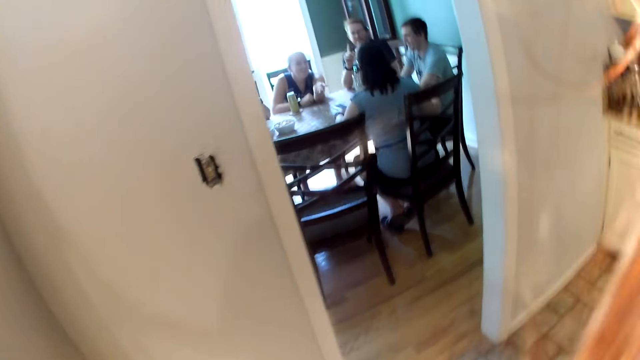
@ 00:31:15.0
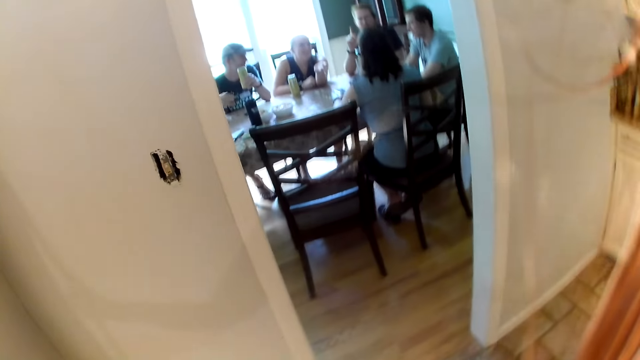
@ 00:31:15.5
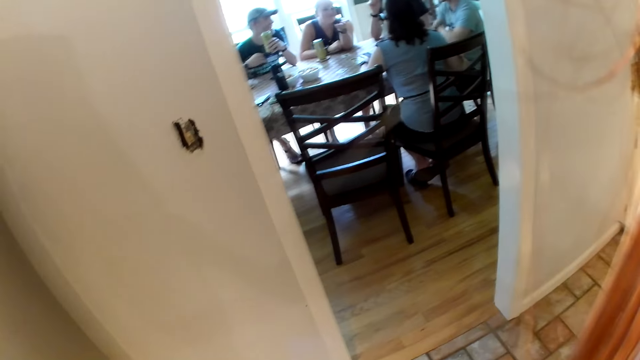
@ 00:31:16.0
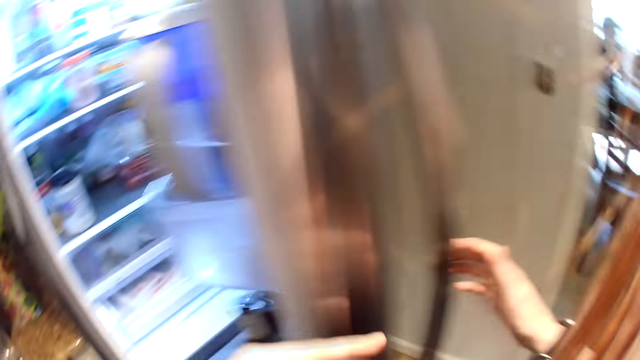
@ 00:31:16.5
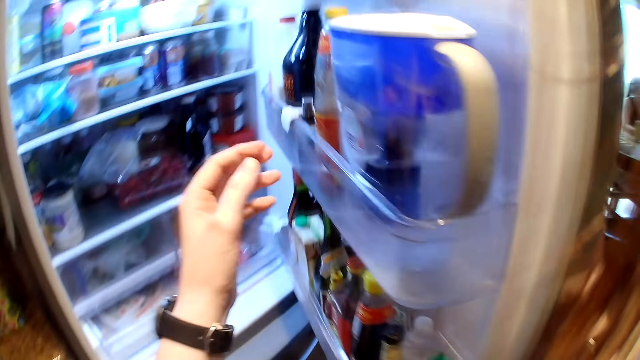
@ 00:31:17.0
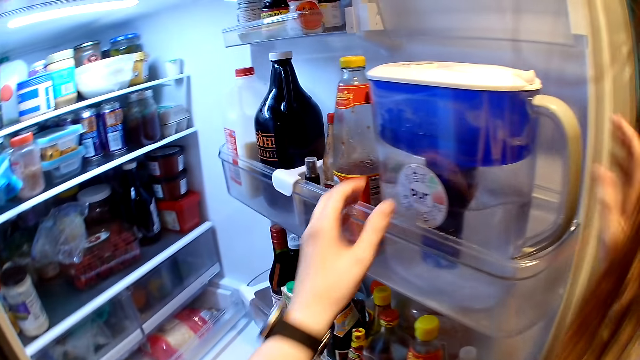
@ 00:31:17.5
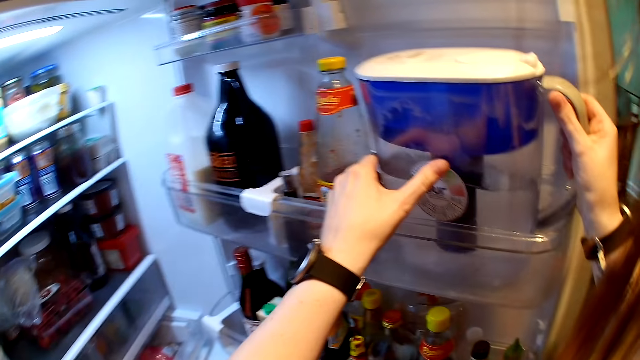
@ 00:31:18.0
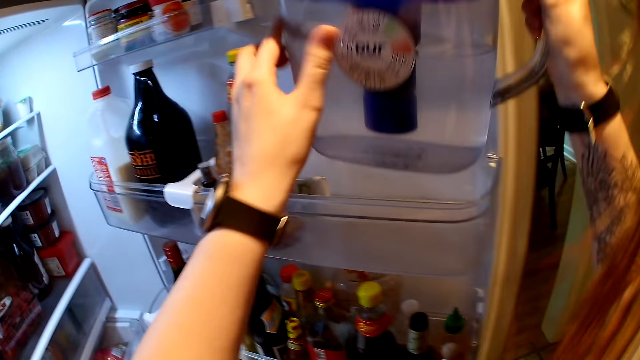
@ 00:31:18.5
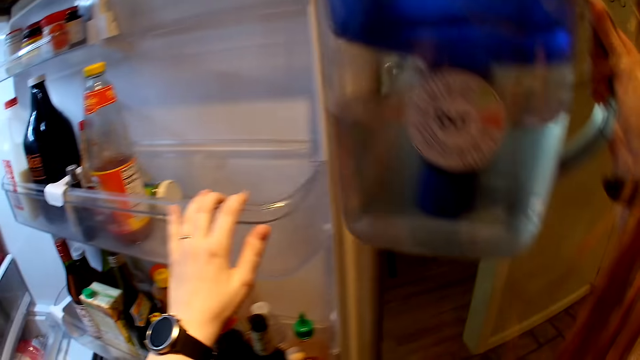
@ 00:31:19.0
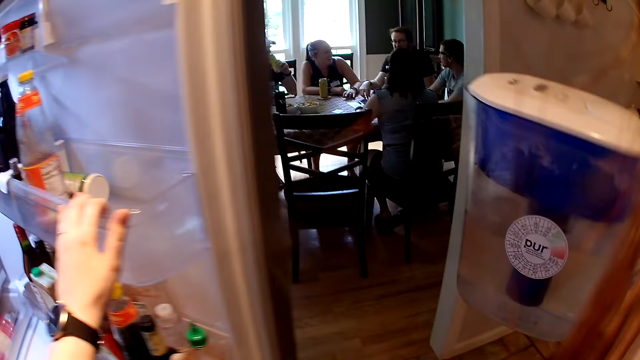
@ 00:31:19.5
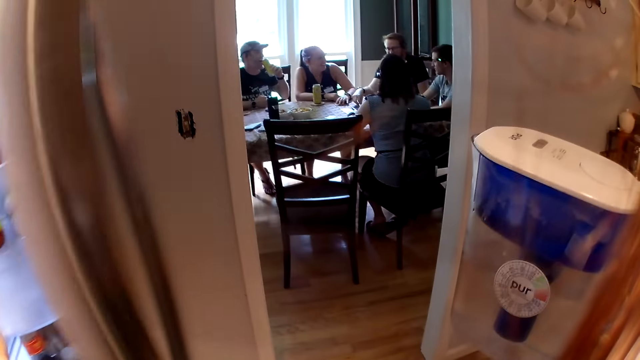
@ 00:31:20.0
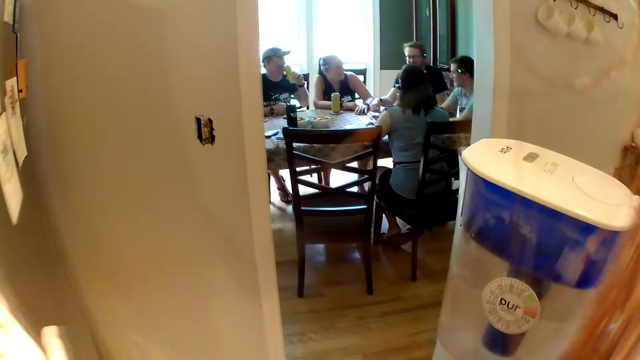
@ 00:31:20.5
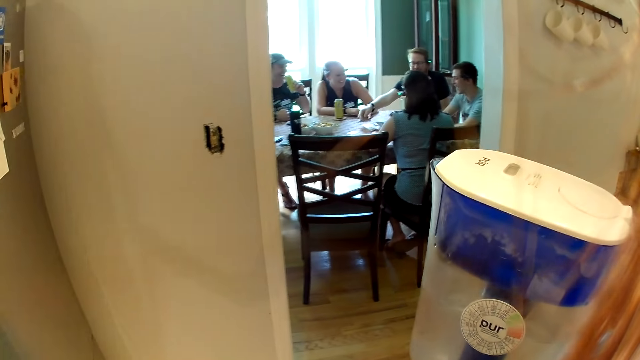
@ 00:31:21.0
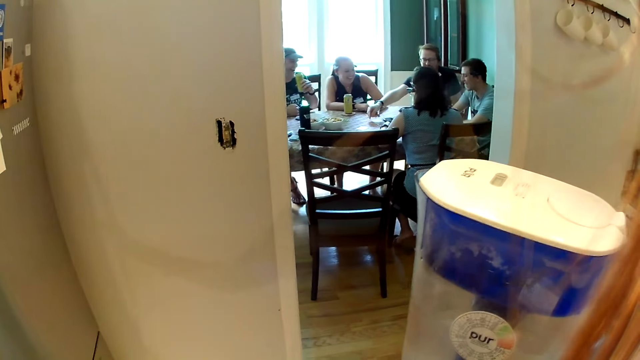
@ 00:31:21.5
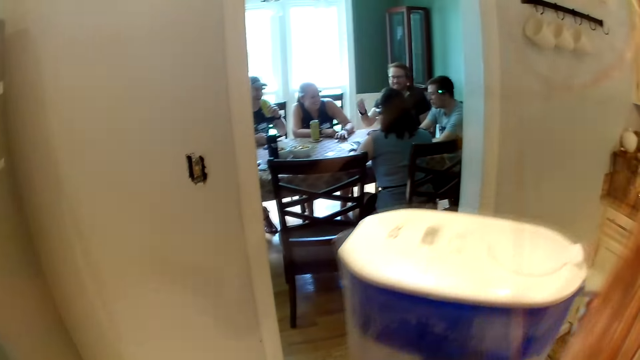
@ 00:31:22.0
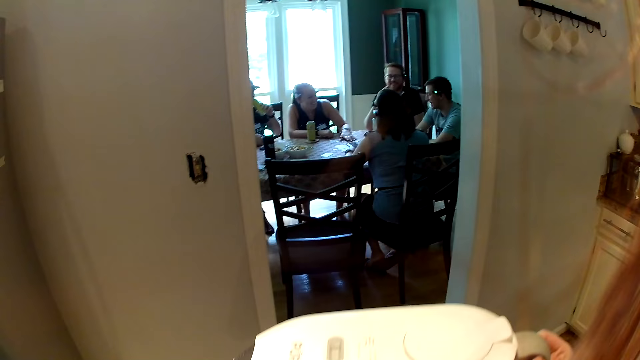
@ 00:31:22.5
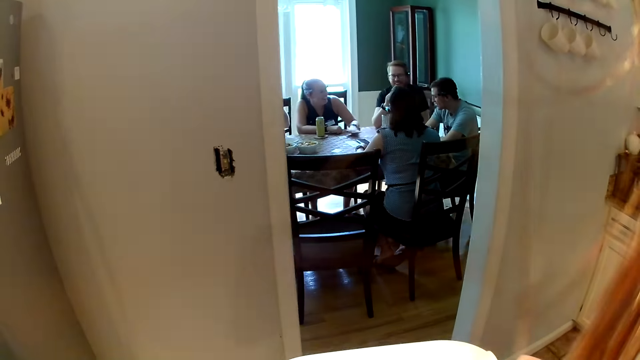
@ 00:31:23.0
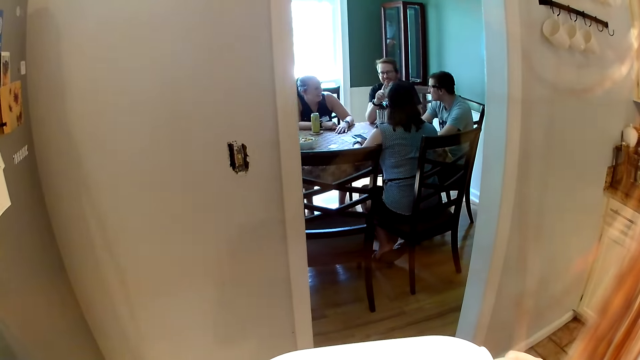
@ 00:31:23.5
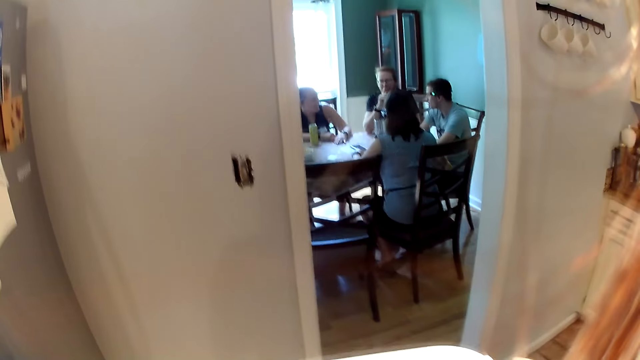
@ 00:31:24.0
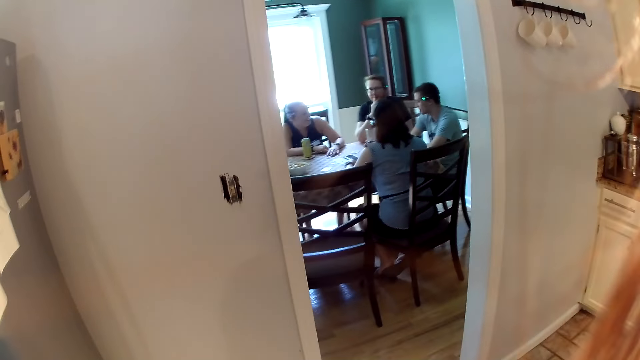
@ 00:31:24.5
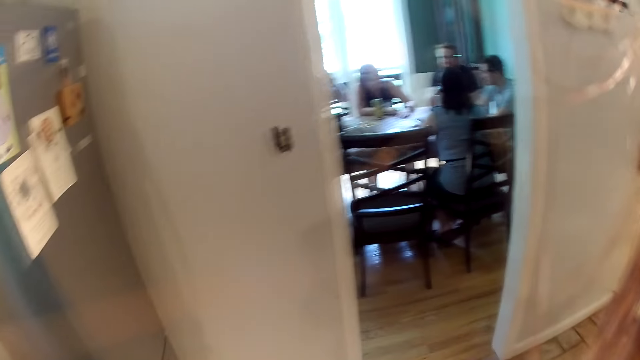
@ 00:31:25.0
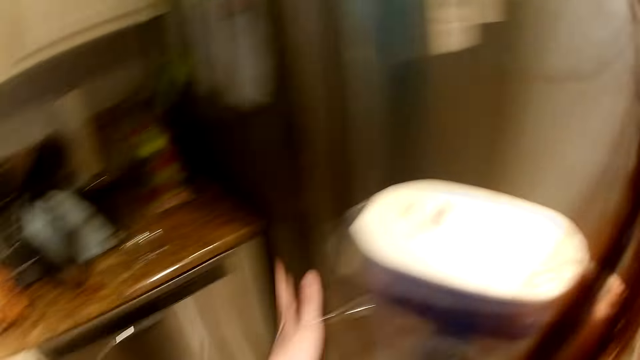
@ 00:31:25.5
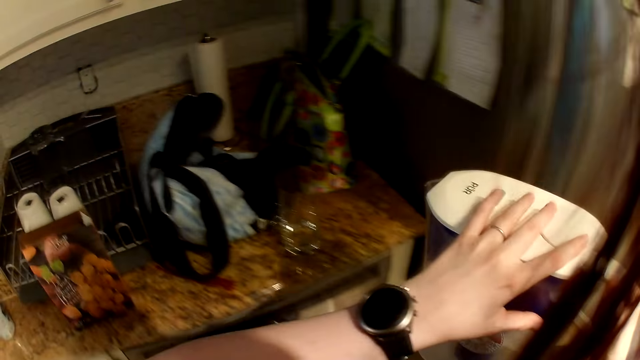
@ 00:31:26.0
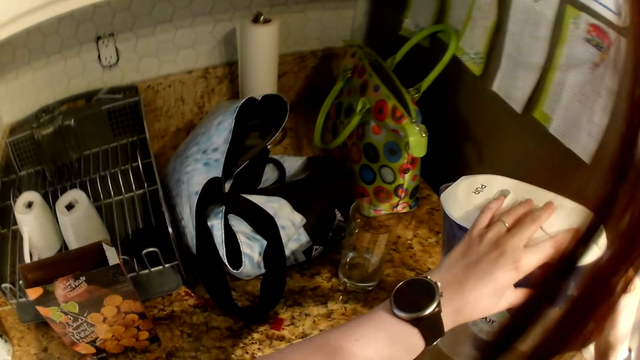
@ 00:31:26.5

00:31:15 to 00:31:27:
The third man converses with the first man, the other woman, the second man and the first woman. The first man holds the can with his left hand. The camera wearer picks up a jug of water from the refrigerator with both hands. She closes the refrigerator with her left hand. The third man moves a coin on the table with his right hand. The first man drinks from the can in his left hand, nods his head and drinks from the can in his left hand again. The first woman moves a card on the table with her left hand and places her left hand on the table. The camera wearer converses with the other woman, the second man, the third man, the first woman and the first man.

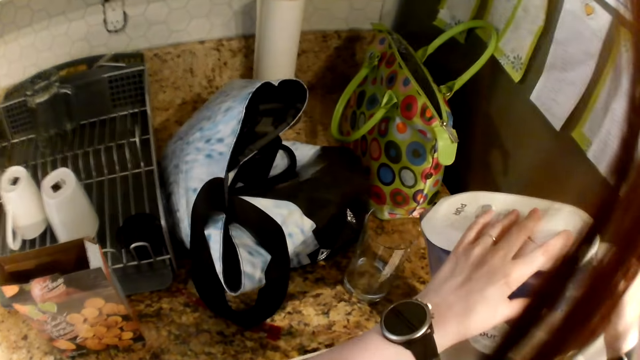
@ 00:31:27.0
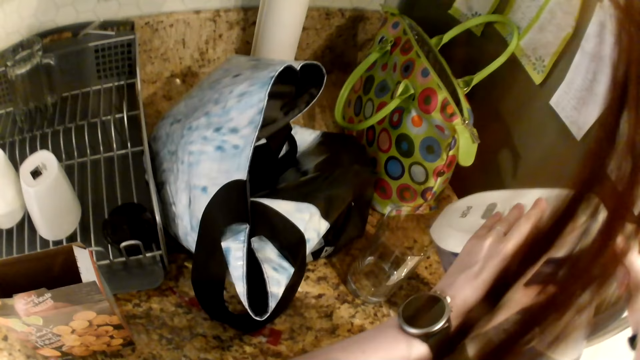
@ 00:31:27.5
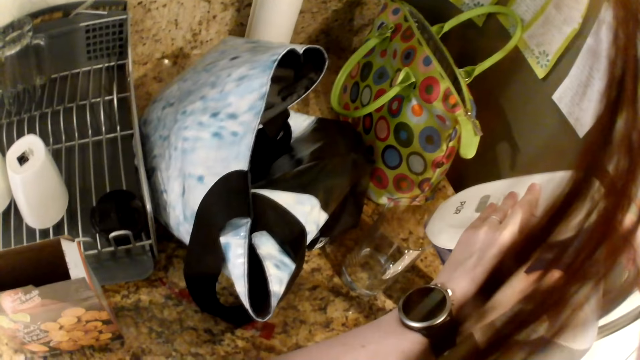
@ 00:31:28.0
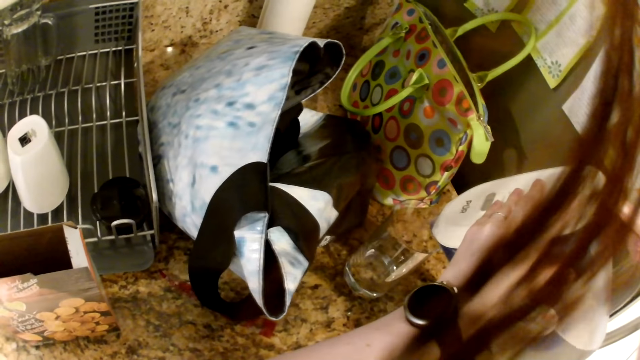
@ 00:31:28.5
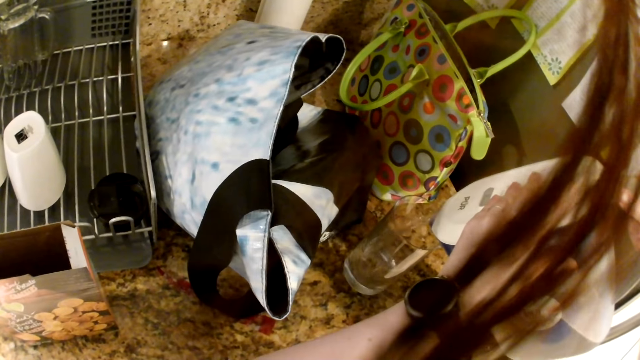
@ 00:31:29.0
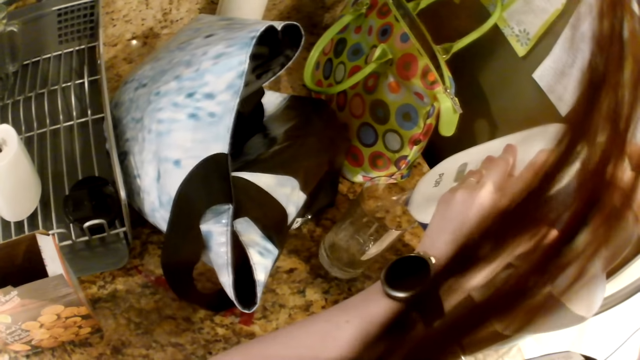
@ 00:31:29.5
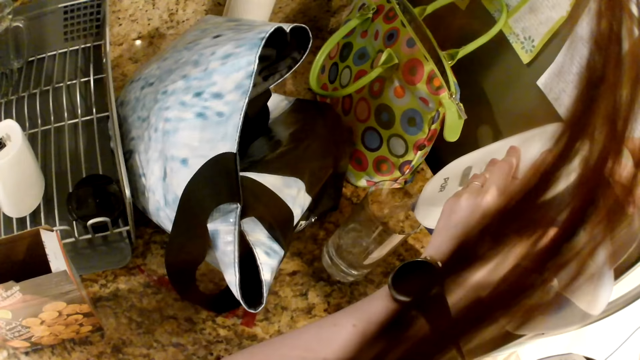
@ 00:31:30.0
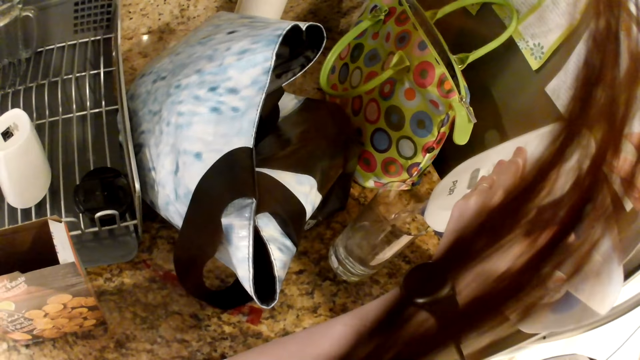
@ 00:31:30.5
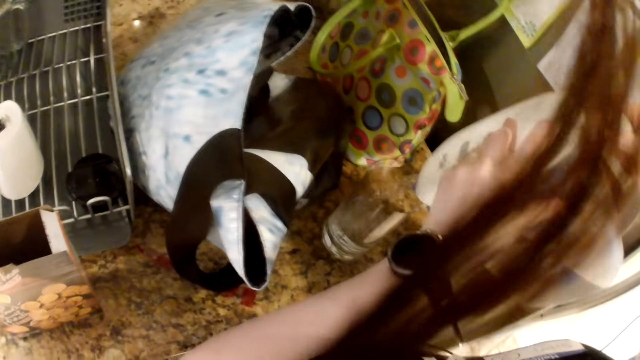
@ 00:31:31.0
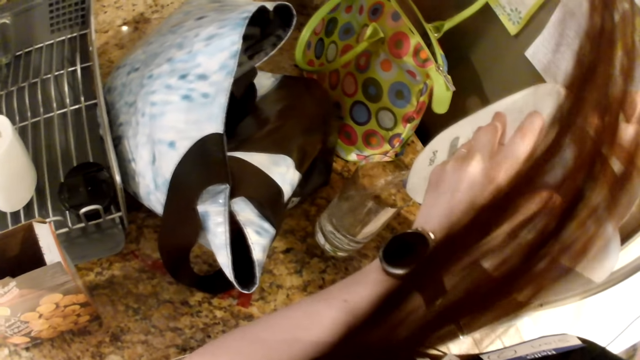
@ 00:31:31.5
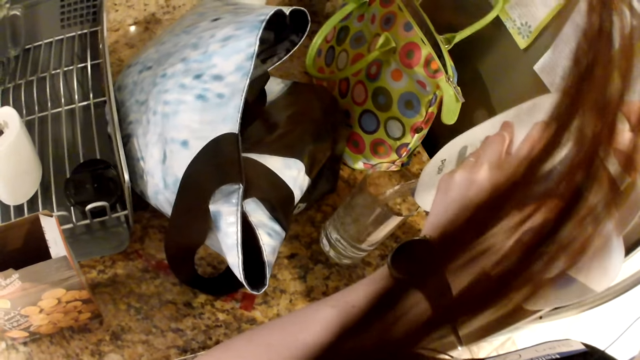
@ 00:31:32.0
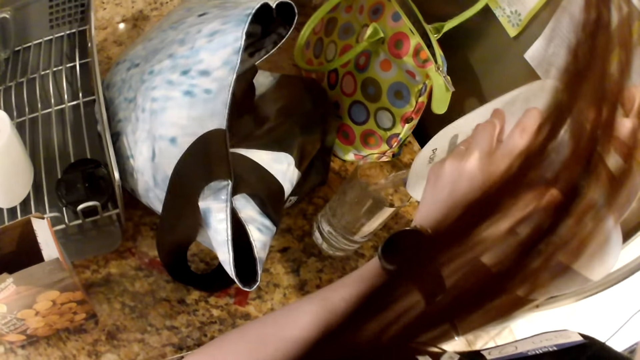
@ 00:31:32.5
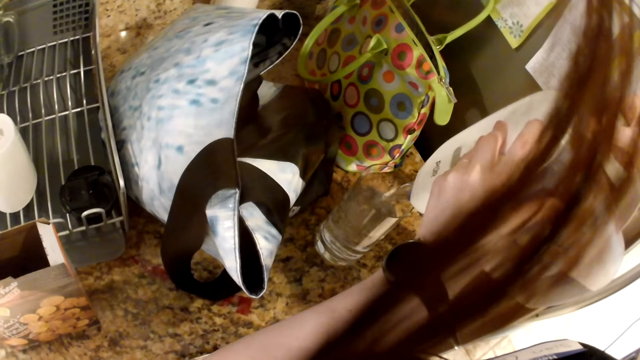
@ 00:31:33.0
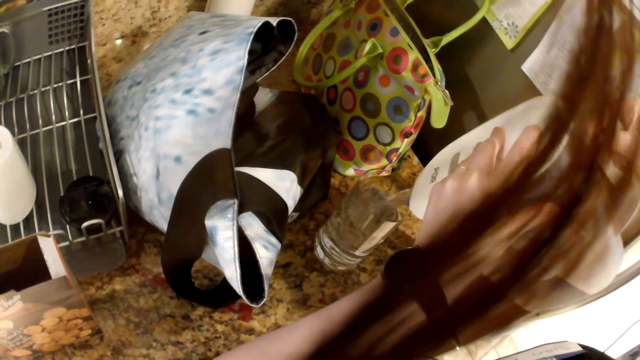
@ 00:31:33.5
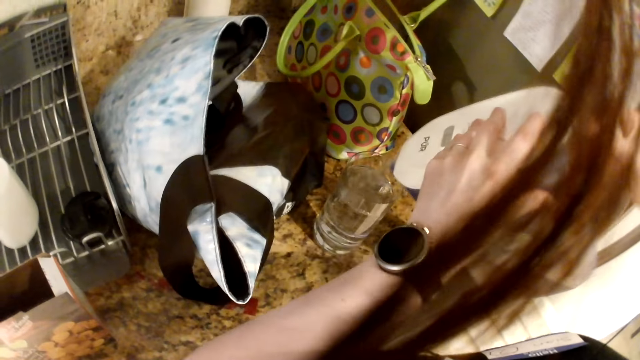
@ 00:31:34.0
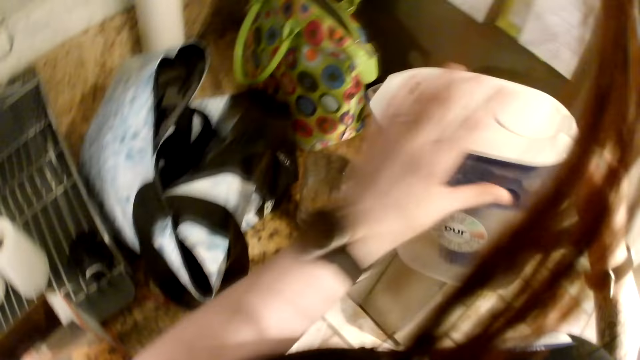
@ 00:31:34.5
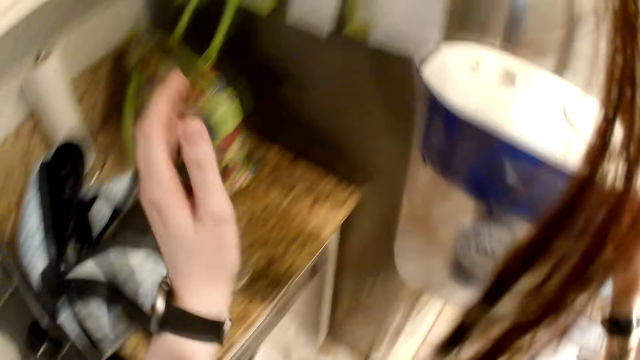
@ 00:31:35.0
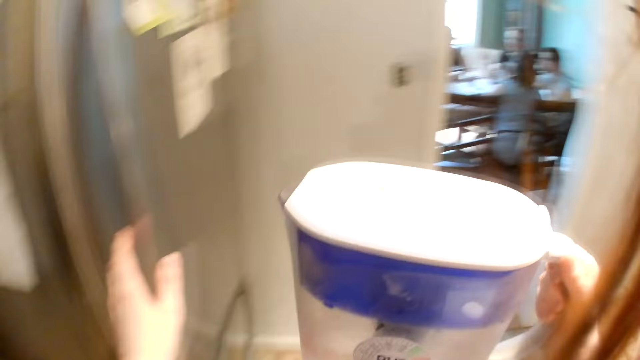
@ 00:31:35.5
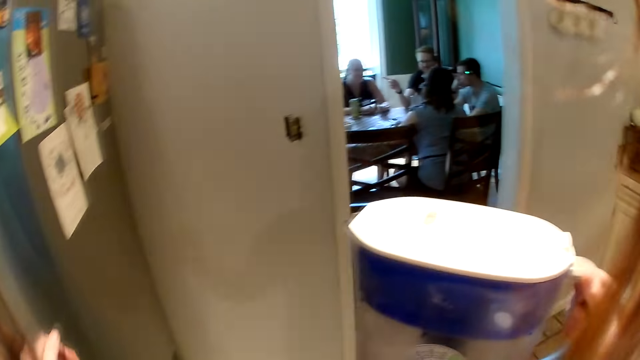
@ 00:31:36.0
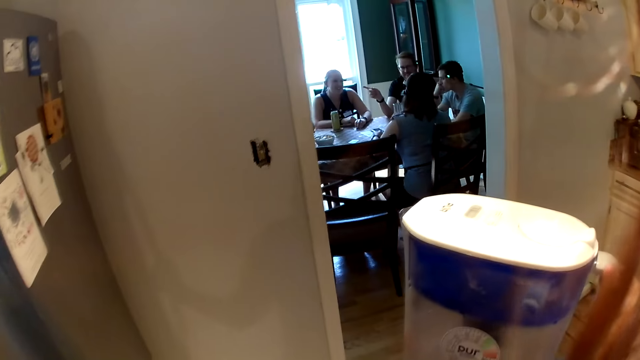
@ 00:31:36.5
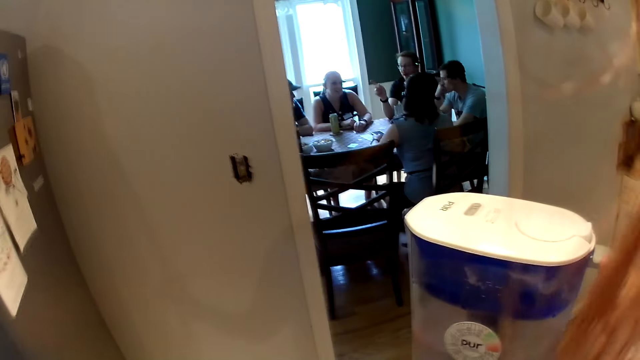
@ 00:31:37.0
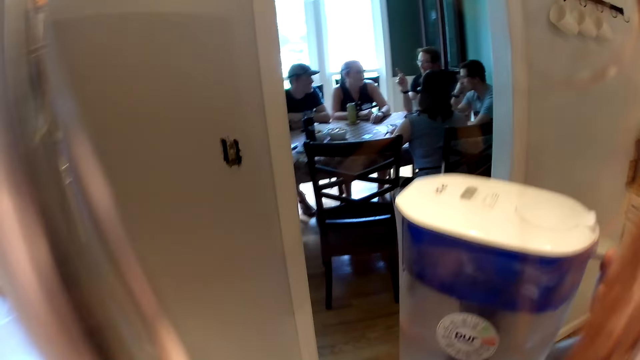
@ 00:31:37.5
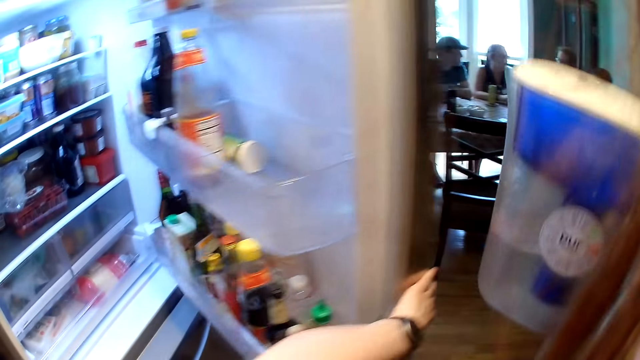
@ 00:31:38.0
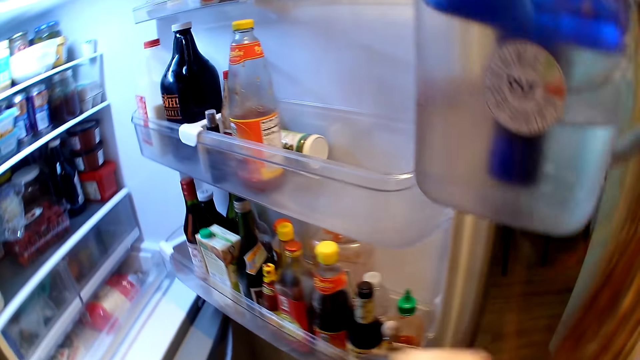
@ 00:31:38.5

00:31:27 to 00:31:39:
The camera wearer pours water from the jug into the glass cup on the counter with both hands. She opens the refrigerator with her left hand. The man points at the woman.
